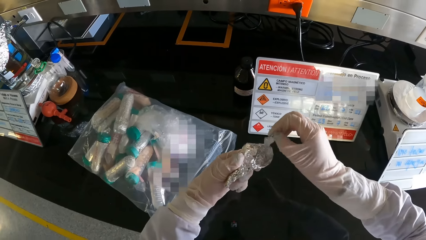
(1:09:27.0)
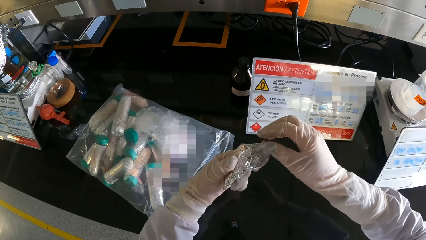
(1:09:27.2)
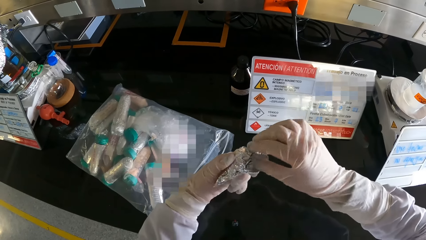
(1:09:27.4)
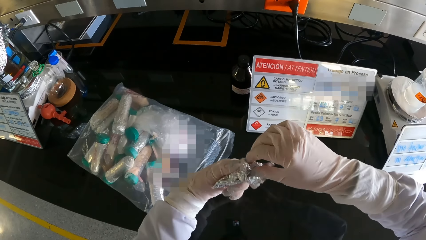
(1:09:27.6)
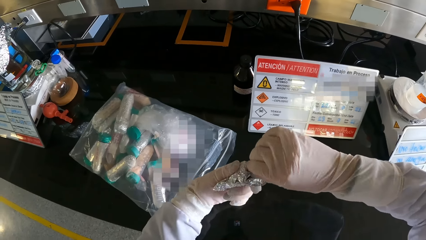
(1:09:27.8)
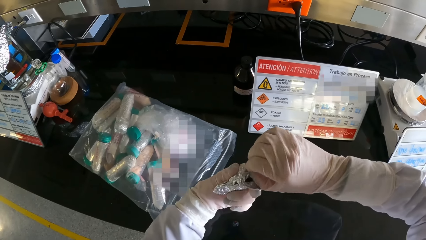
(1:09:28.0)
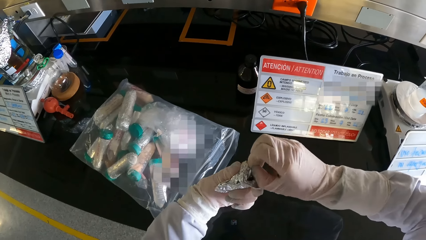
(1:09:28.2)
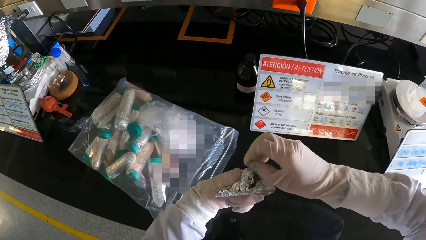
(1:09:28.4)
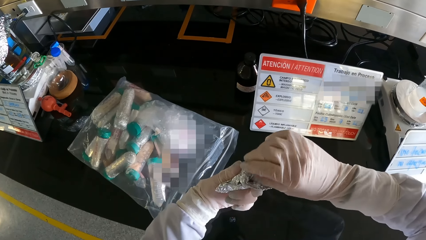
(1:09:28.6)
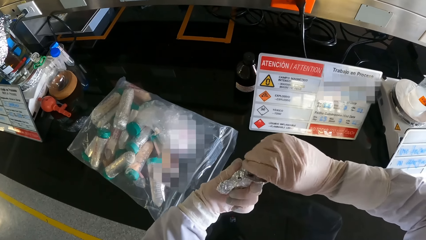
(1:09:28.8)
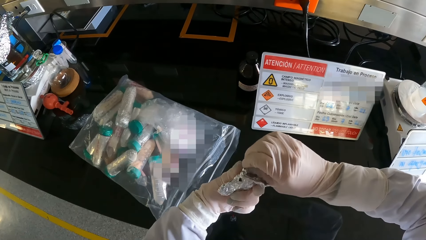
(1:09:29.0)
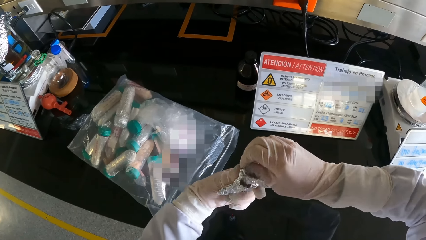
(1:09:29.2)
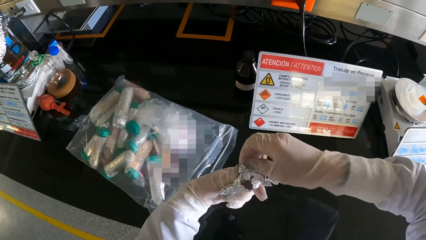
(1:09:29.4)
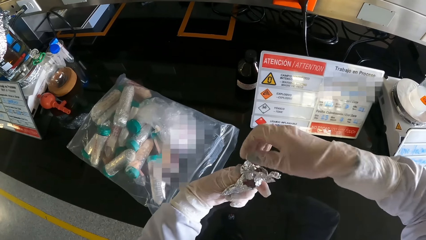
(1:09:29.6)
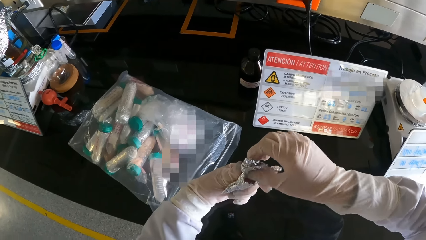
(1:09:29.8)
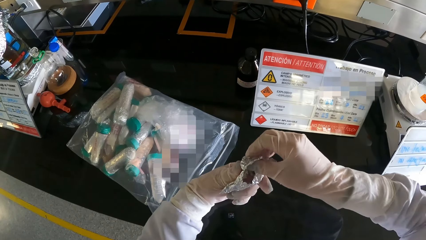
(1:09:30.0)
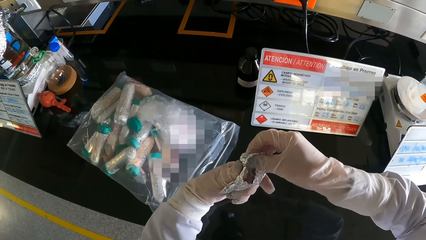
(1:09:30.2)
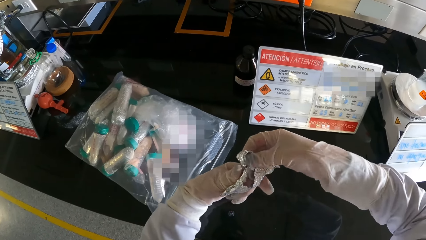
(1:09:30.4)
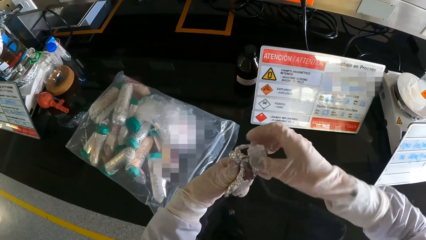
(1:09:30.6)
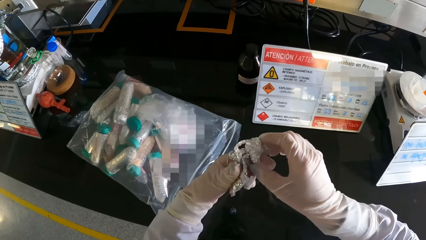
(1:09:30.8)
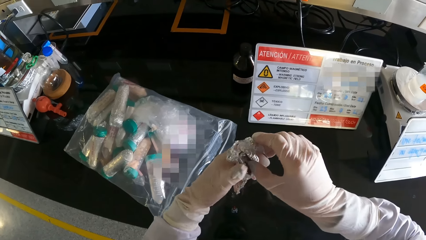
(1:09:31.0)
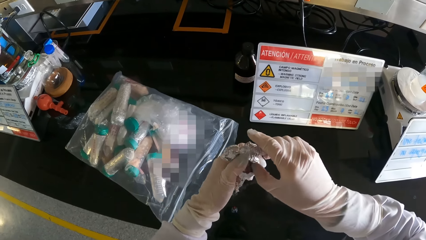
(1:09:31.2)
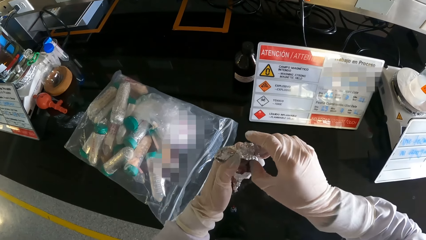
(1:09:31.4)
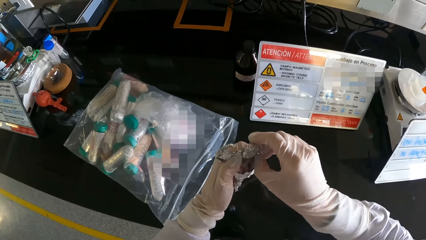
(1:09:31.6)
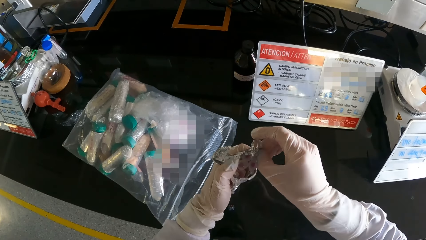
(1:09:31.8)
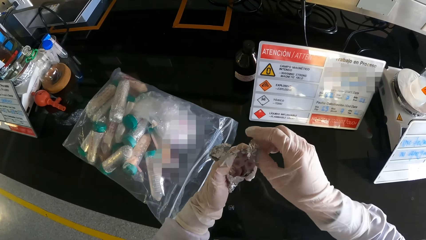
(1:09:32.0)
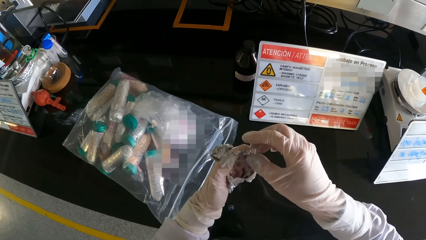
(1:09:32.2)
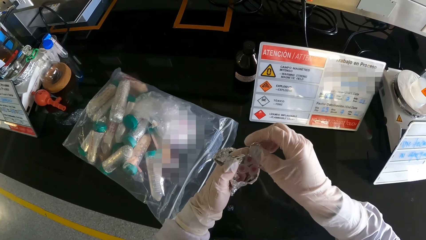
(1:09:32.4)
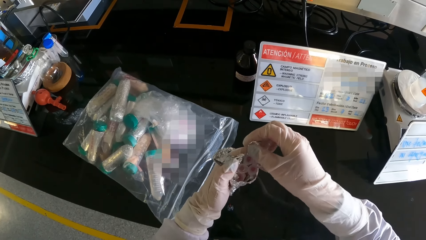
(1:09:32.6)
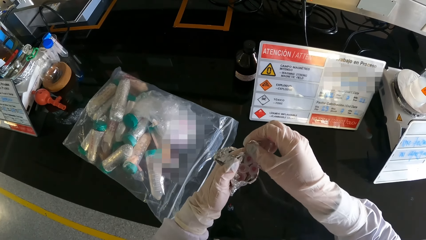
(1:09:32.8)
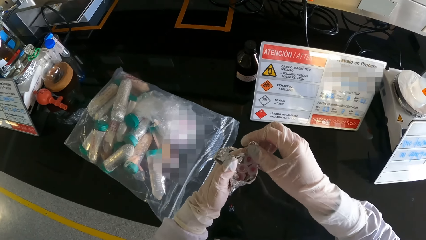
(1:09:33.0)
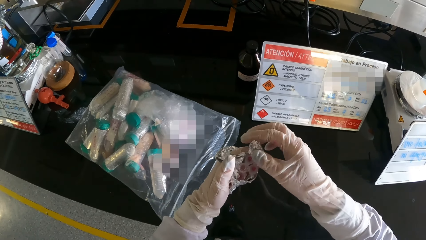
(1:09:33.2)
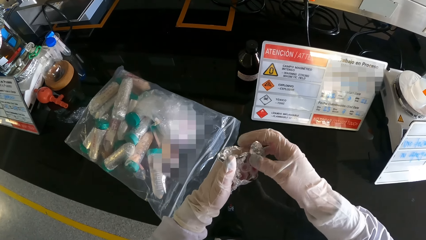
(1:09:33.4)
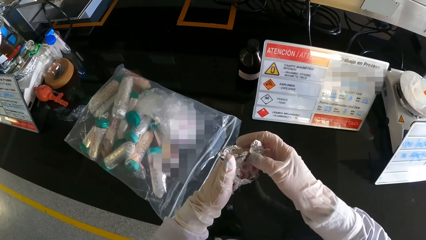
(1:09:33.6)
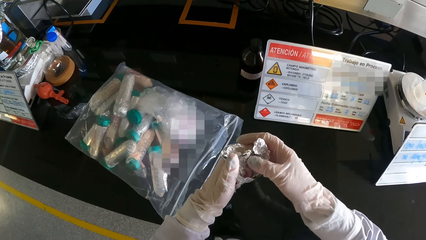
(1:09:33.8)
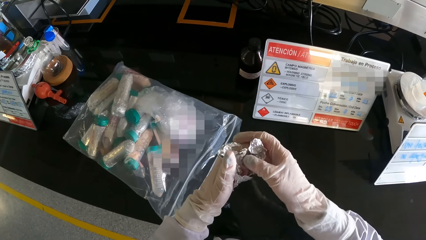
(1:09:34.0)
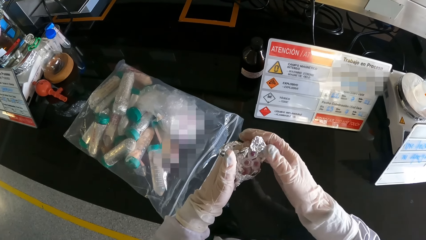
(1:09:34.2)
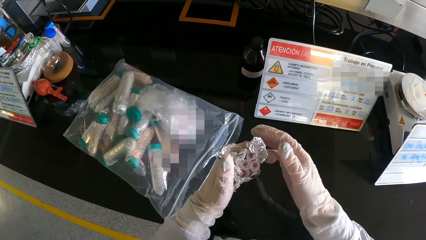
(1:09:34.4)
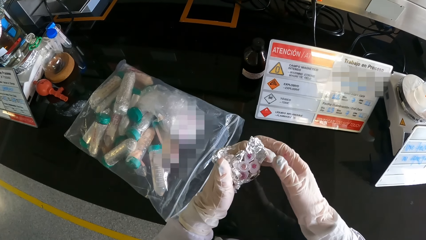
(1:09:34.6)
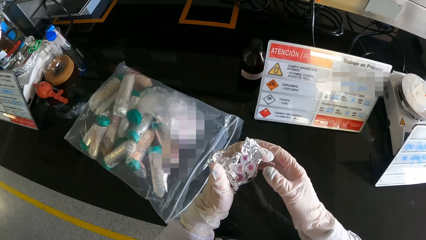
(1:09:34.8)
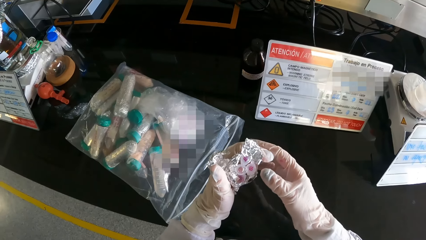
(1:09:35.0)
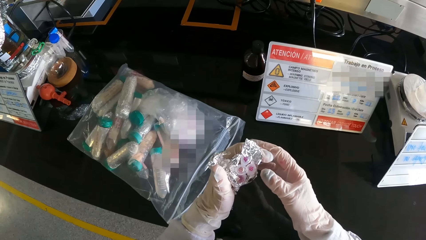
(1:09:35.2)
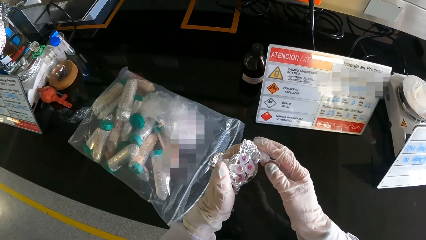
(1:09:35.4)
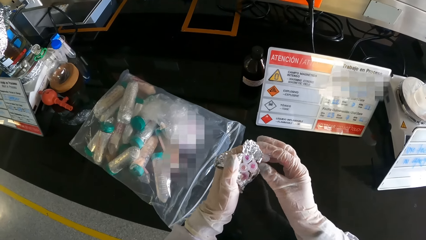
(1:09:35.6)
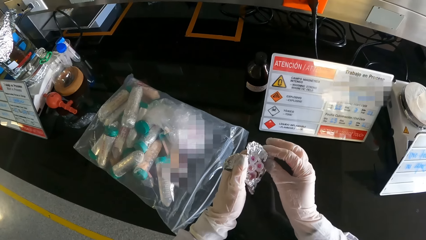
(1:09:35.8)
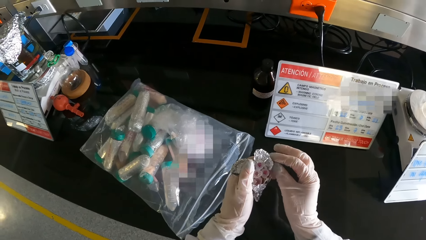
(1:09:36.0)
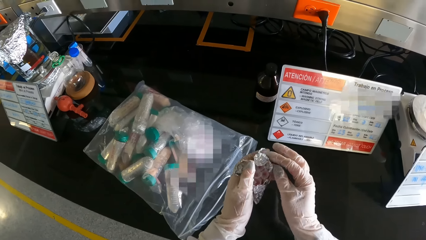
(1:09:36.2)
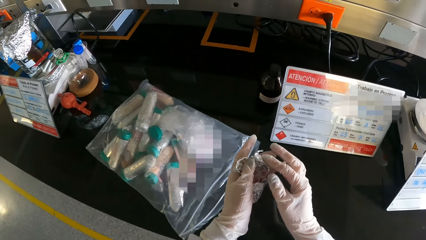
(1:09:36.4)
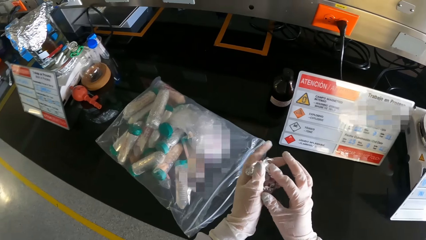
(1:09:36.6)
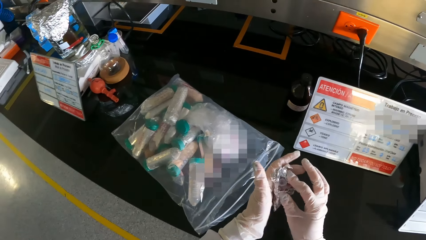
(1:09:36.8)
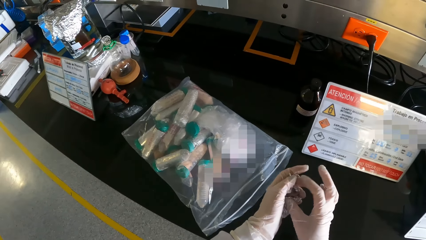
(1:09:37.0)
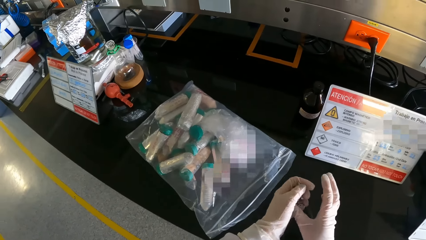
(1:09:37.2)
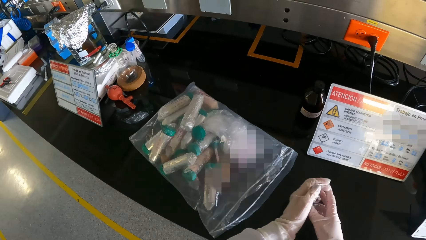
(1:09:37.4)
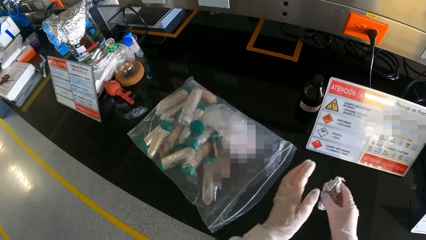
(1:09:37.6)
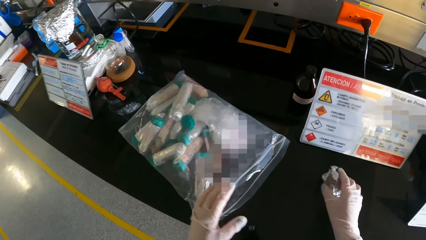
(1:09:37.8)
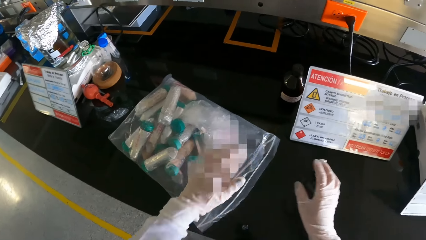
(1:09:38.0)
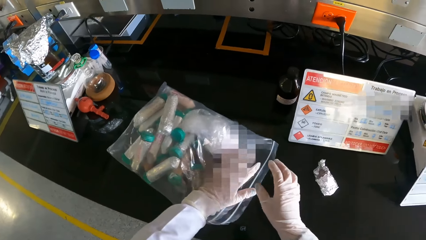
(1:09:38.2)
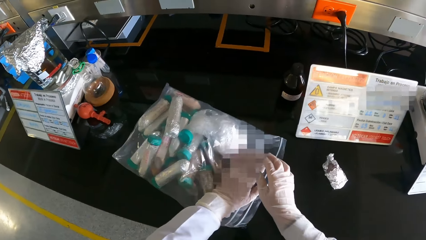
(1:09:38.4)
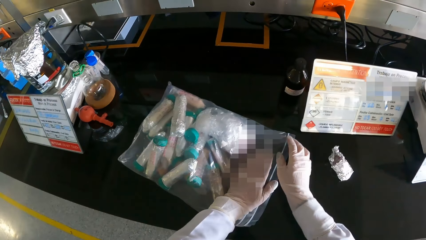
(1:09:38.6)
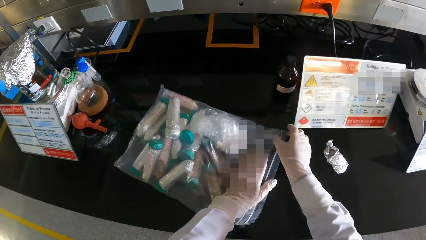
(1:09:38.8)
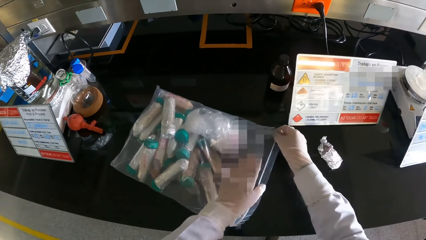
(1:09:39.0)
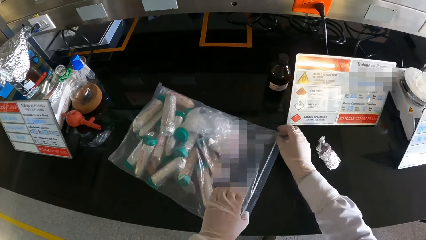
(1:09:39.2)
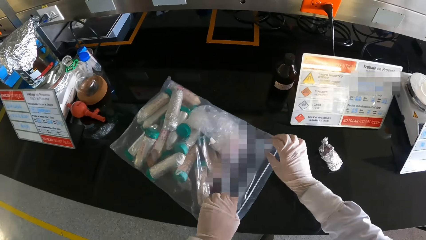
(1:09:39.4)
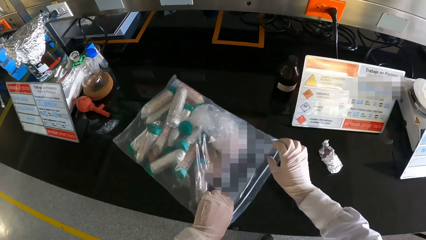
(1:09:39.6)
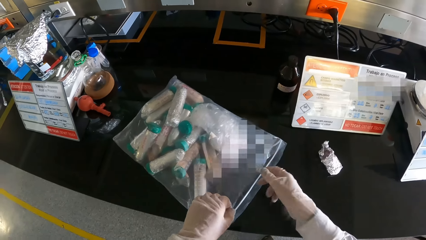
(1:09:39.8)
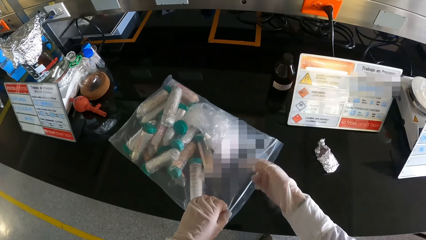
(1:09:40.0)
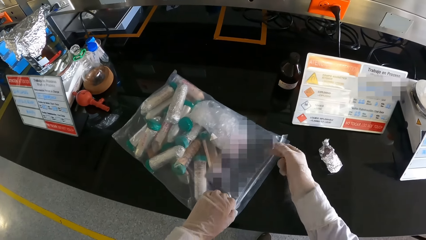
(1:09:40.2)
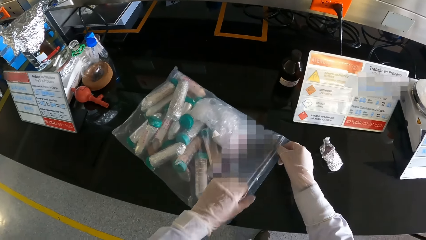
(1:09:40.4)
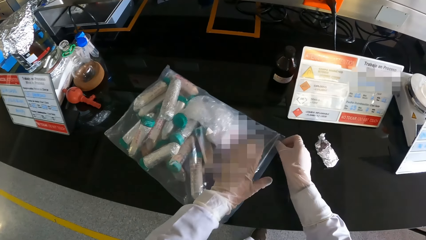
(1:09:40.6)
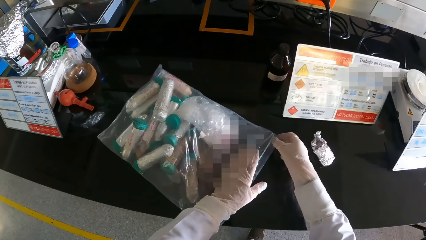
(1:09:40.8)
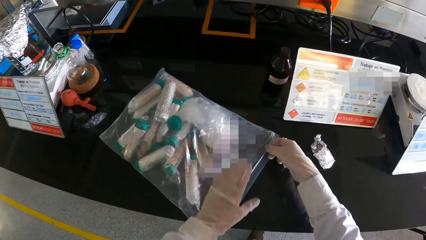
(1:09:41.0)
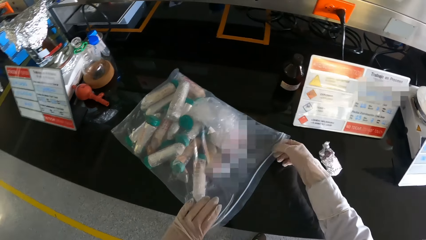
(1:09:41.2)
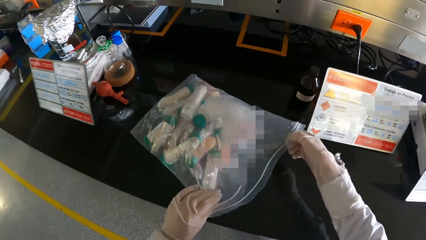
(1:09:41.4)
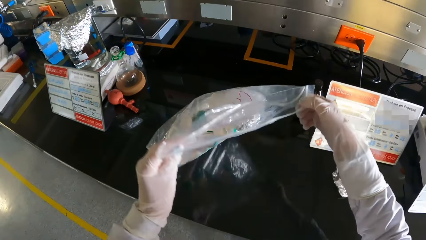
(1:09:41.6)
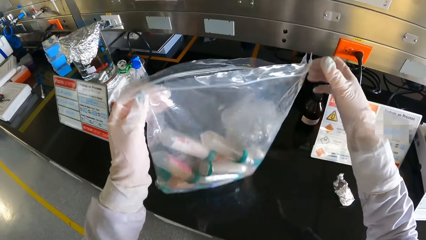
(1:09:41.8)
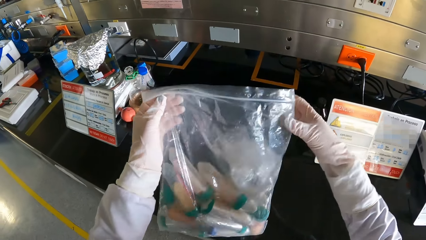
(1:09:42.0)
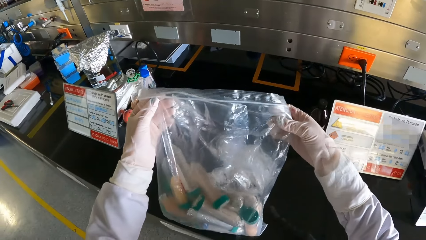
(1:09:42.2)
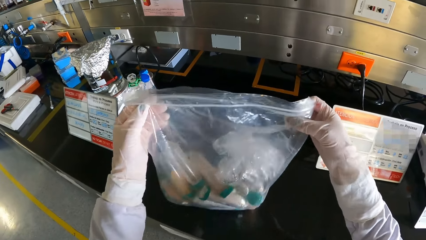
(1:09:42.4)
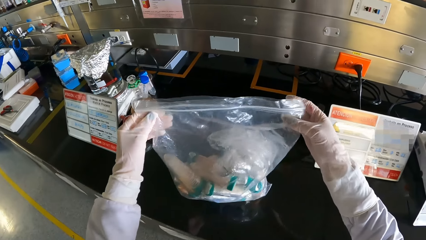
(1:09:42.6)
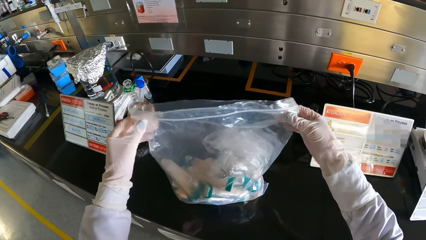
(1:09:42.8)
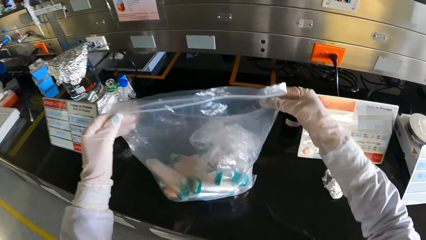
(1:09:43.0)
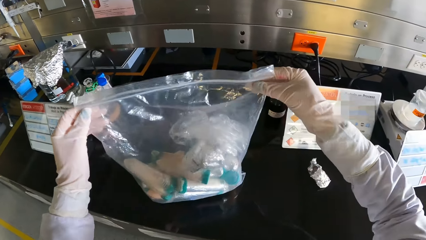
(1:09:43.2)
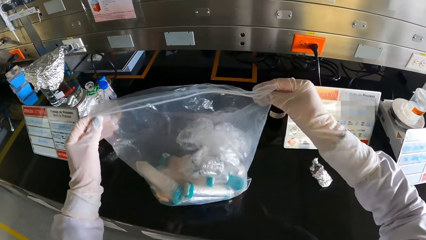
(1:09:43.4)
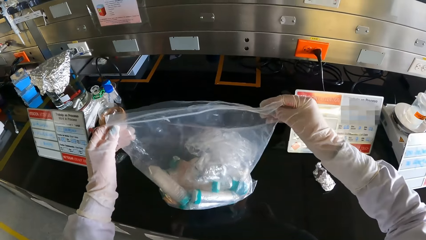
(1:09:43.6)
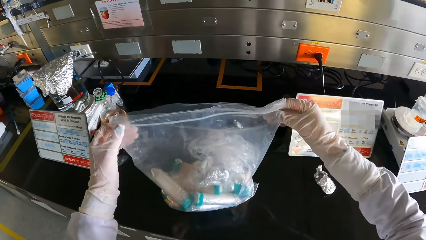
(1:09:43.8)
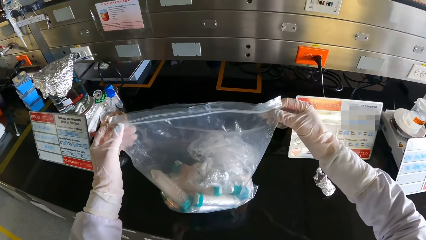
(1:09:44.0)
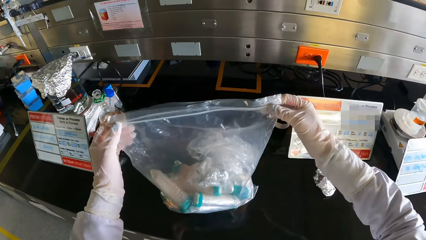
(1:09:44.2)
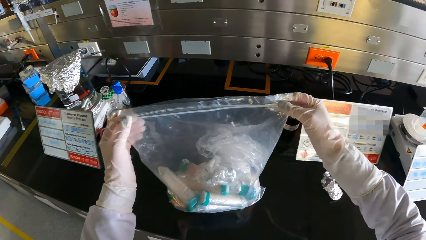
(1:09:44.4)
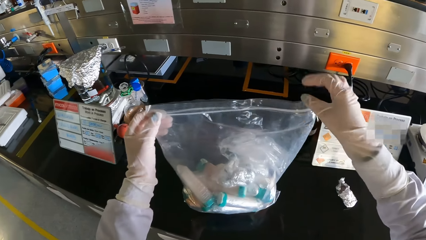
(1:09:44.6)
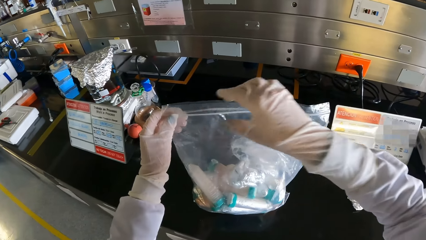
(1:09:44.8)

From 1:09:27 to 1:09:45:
The camera wearer looks at something. He touches tubes in the foil with his right hand. He closes the foil with both hands. He drops the foil on the table with his right hand. He holds the silicone bag with both hands. He touches the polythene. He lifts the silicone bag from the table with both hands.
